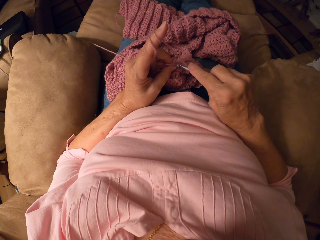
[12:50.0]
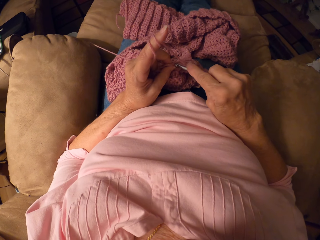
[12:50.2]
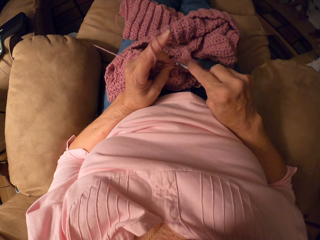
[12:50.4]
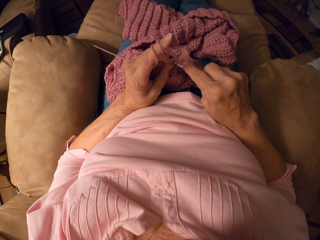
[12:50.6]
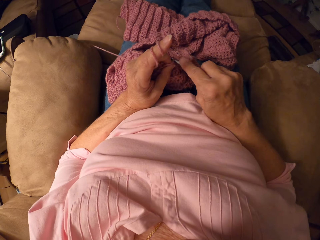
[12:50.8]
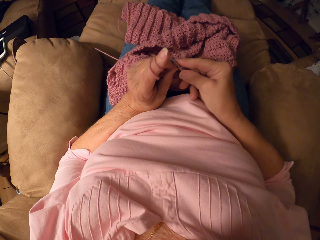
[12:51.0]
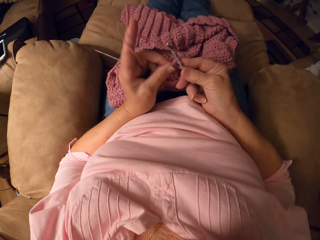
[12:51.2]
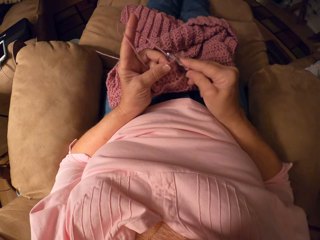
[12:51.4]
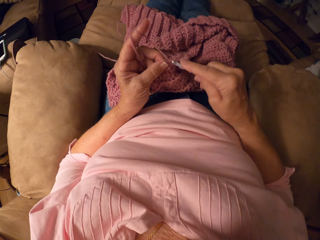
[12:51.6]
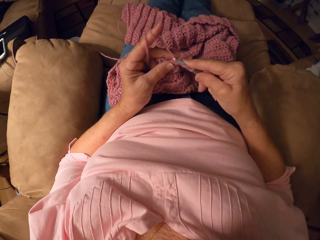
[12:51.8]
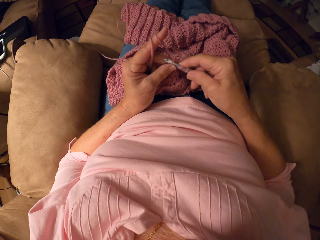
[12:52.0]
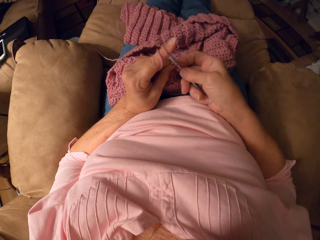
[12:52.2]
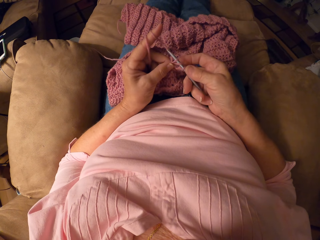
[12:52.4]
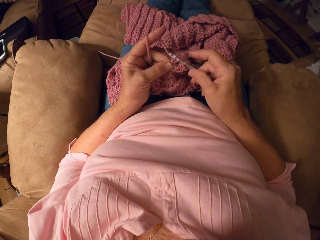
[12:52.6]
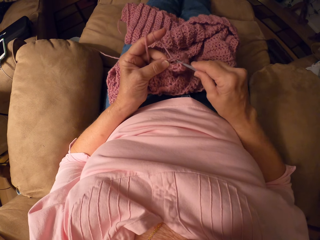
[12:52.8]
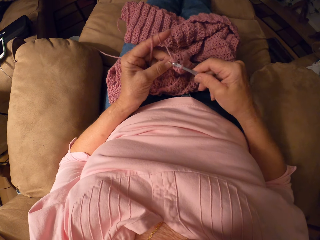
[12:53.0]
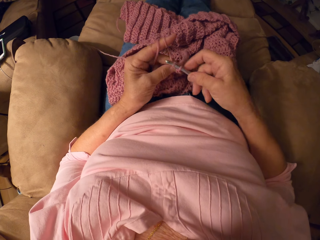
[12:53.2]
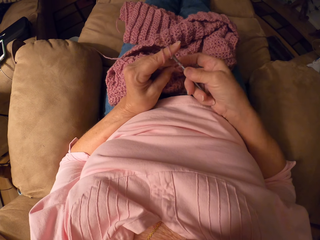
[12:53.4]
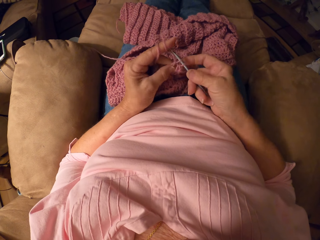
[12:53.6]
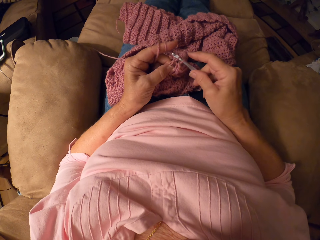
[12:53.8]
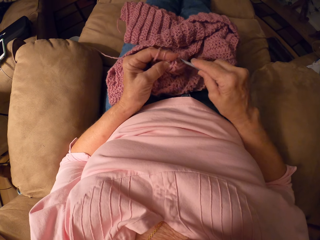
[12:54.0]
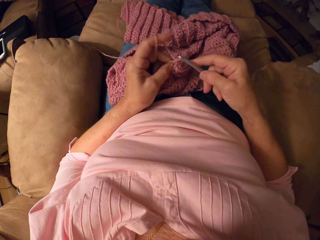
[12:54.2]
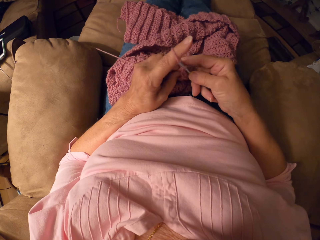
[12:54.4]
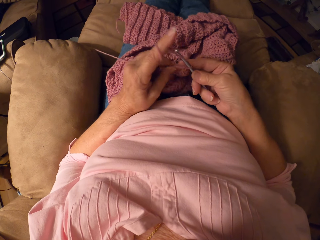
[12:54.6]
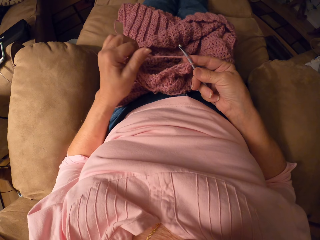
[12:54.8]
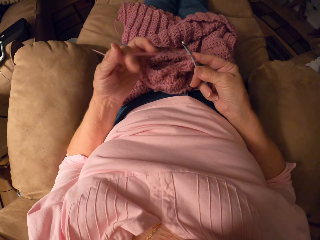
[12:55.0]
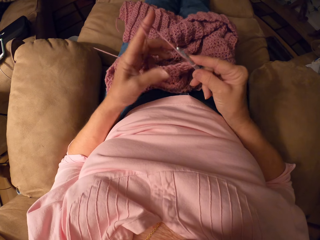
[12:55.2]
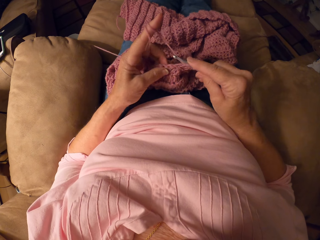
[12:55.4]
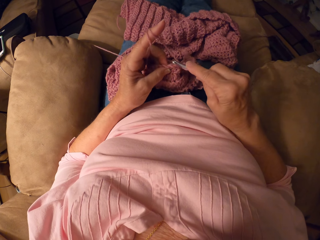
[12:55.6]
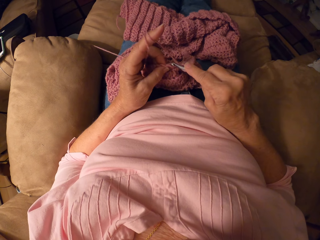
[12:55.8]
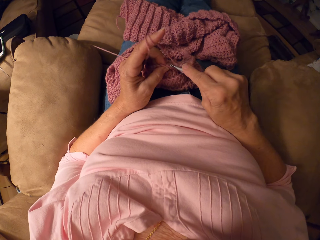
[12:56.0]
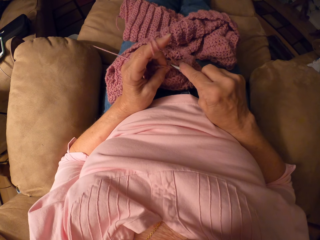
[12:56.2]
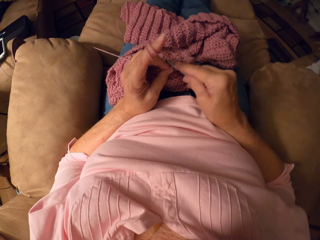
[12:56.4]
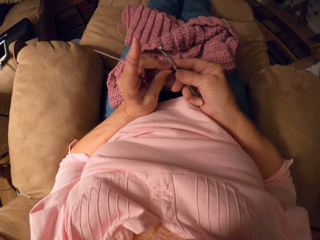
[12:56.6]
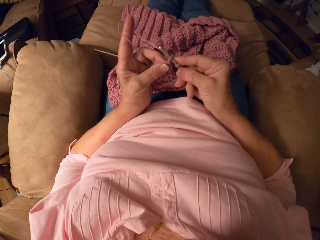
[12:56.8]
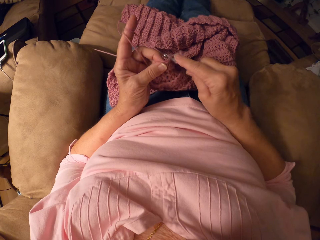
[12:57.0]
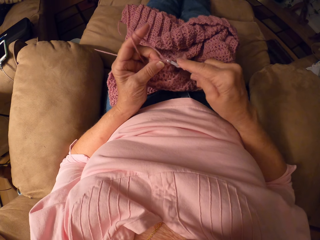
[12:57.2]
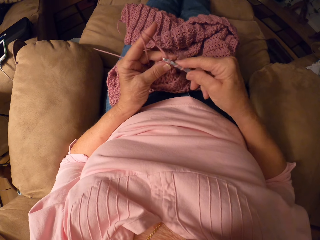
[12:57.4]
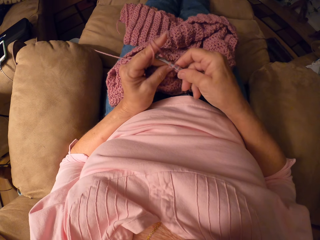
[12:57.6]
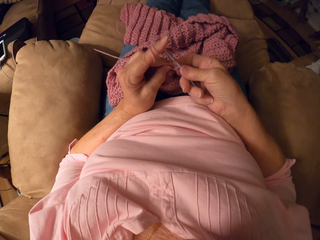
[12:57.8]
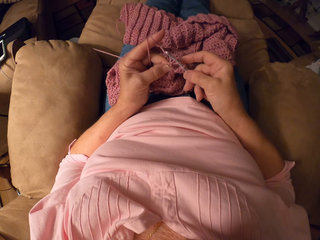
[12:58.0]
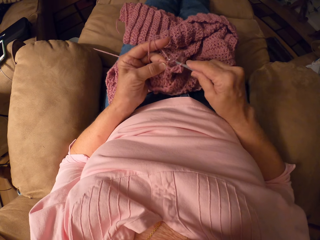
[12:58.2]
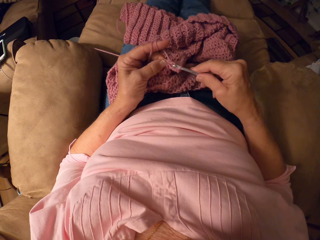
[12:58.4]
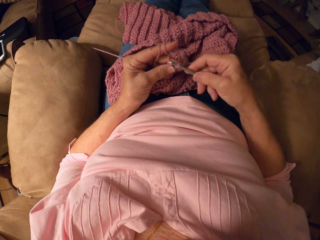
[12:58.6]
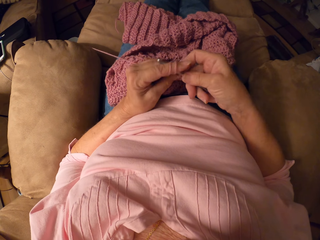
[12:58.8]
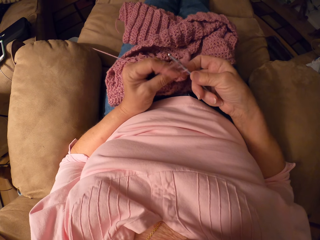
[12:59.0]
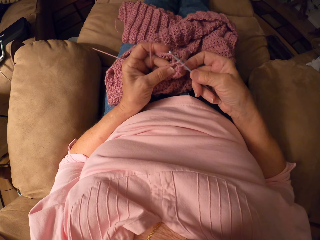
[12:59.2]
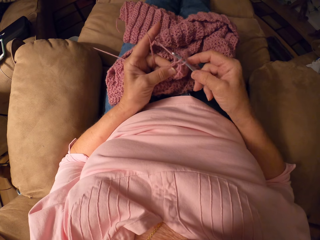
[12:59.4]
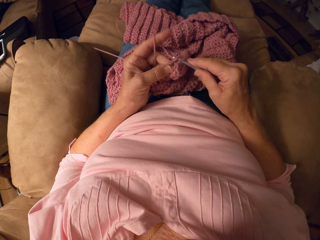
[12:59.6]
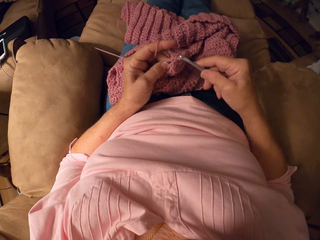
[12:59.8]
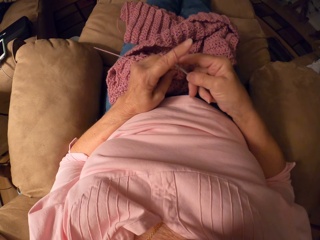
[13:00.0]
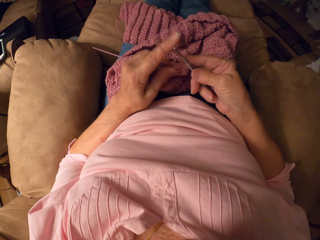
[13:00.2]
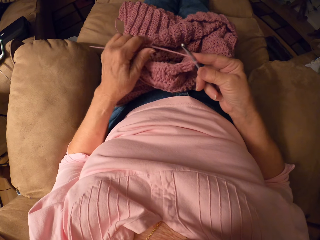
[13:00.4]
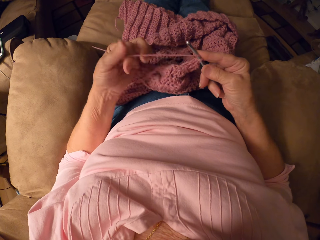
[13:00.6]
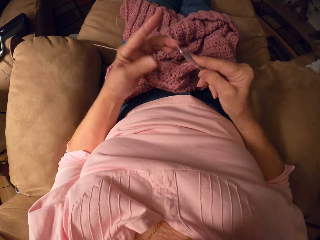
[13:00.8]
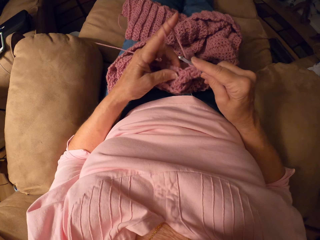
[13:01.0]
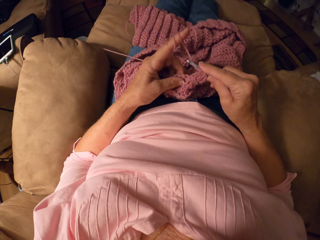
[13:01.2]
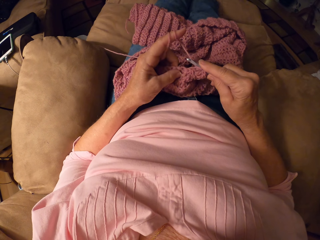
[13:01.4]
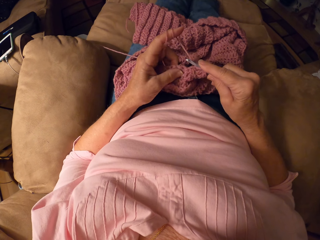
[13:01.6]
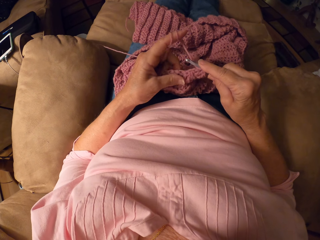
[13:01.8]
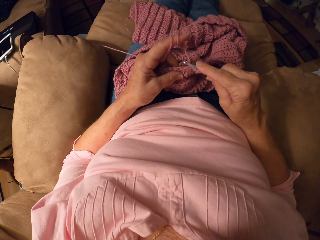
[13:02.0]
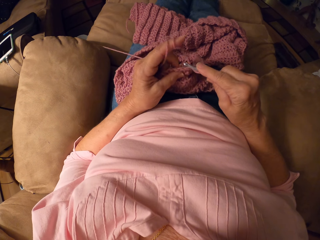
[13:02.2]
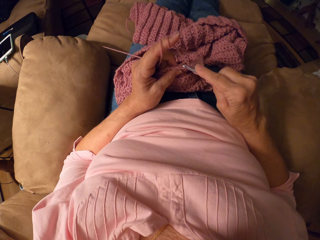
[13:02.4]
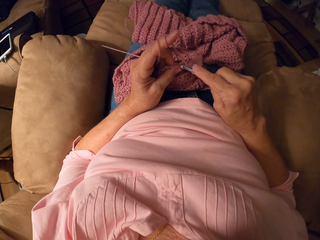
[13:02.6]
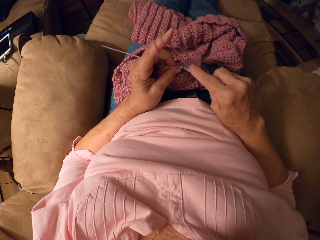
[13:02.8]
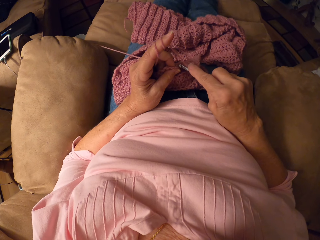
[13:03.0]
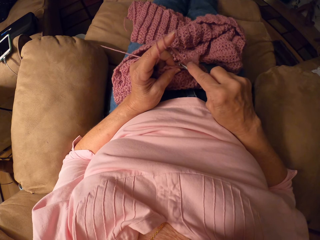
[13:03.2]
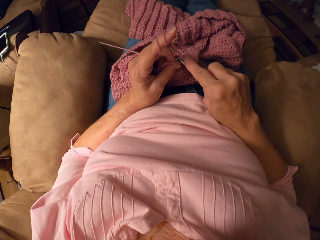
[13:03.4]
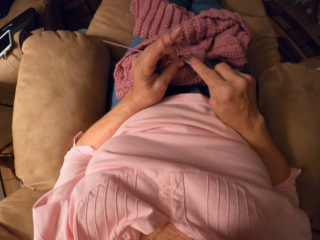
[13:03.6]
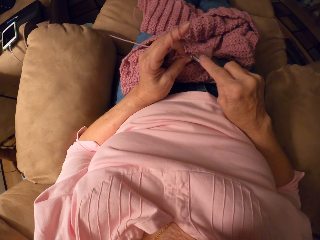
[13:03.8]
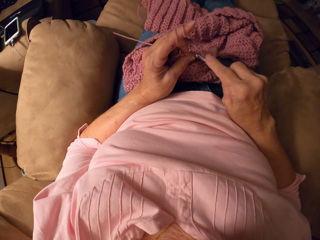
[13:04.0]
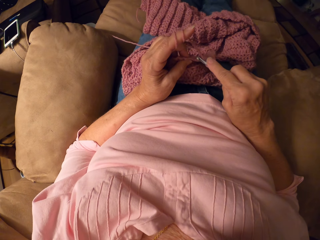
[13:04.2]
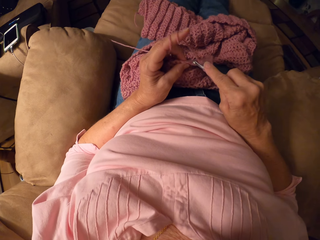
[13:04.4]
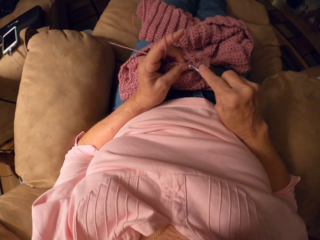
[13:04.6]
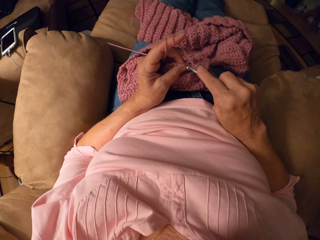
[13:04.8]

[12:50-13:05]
The camera wearer crochets with the crochet hook. She rolls yarn around her finger. She crochets with the crochet hook. She rolls the yarn around her finger.

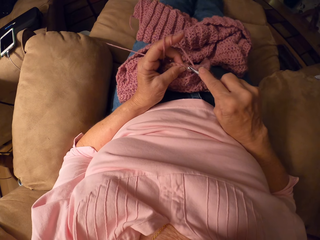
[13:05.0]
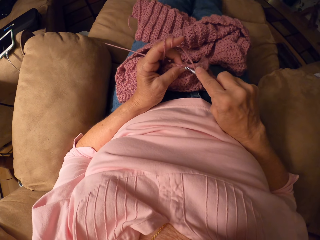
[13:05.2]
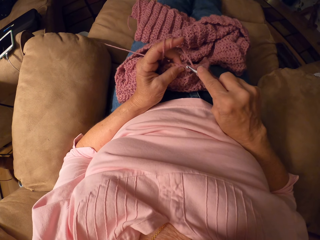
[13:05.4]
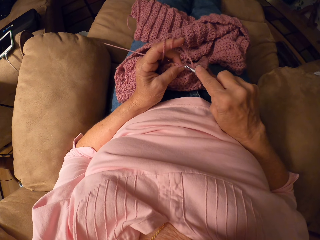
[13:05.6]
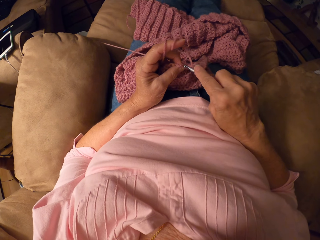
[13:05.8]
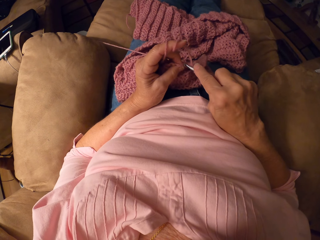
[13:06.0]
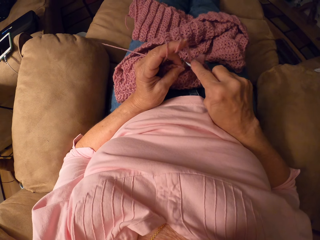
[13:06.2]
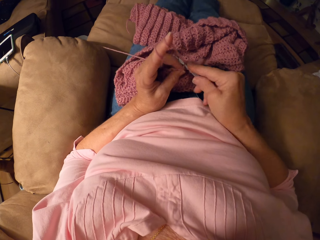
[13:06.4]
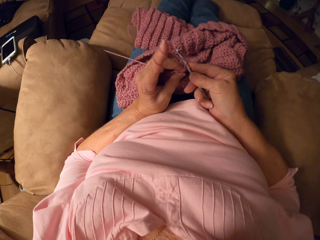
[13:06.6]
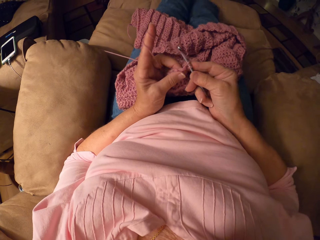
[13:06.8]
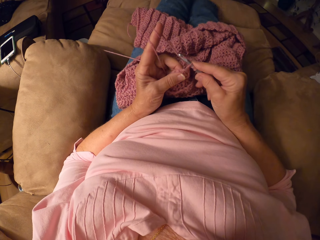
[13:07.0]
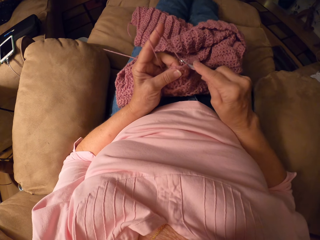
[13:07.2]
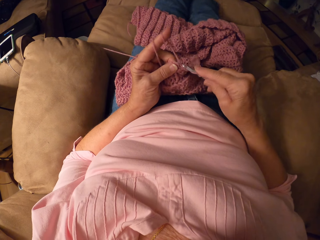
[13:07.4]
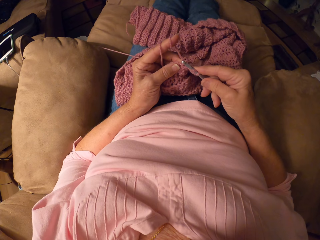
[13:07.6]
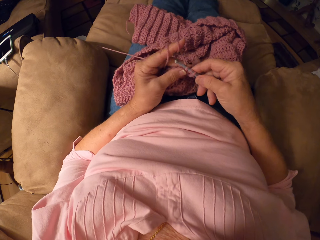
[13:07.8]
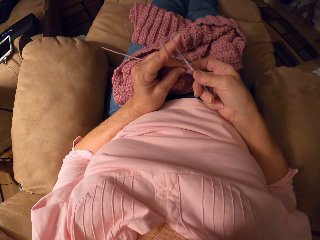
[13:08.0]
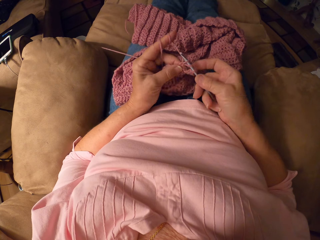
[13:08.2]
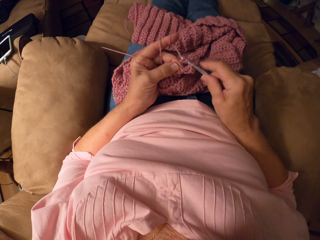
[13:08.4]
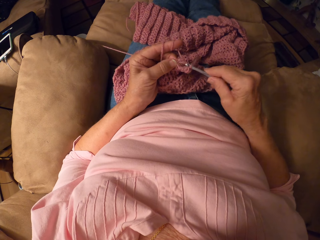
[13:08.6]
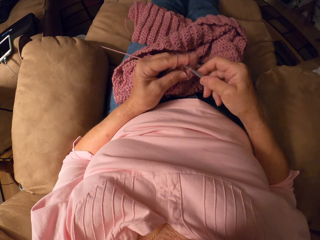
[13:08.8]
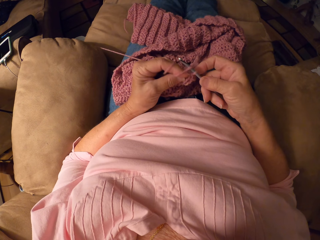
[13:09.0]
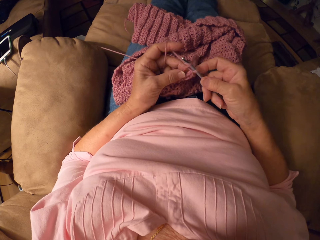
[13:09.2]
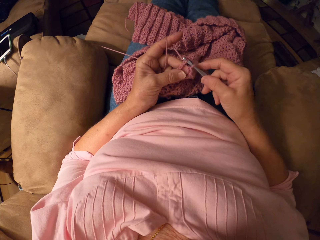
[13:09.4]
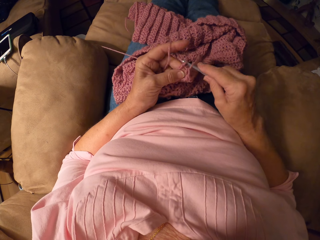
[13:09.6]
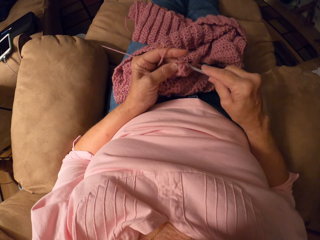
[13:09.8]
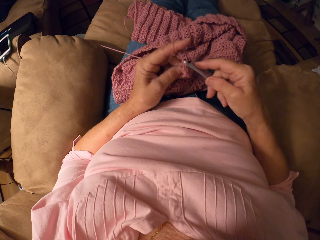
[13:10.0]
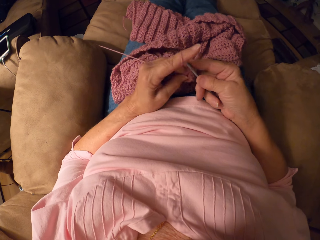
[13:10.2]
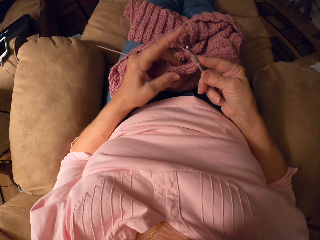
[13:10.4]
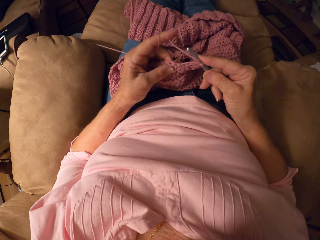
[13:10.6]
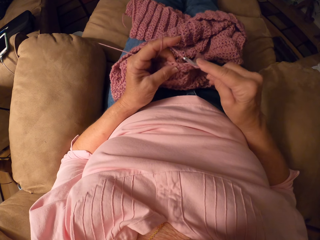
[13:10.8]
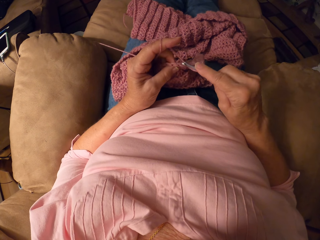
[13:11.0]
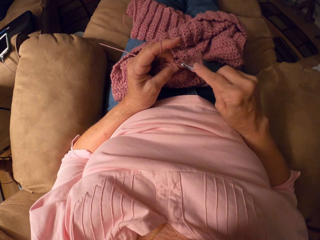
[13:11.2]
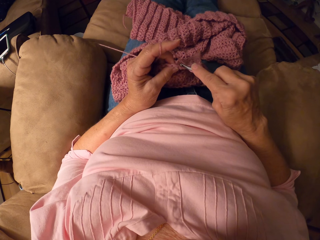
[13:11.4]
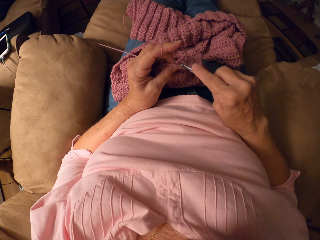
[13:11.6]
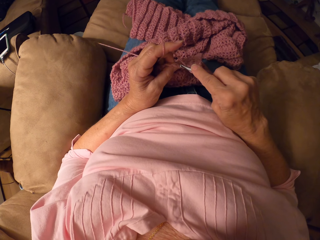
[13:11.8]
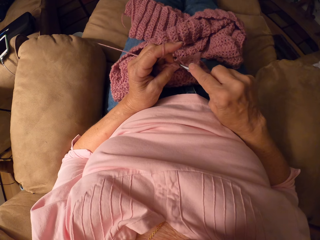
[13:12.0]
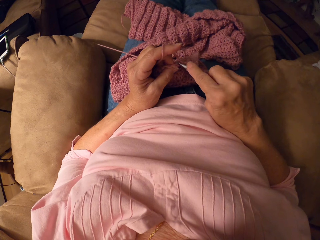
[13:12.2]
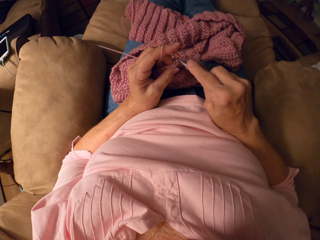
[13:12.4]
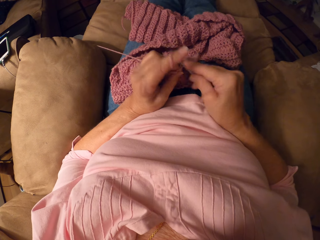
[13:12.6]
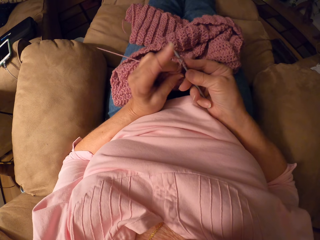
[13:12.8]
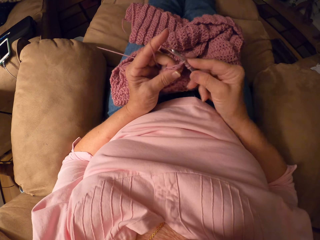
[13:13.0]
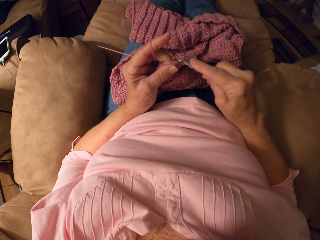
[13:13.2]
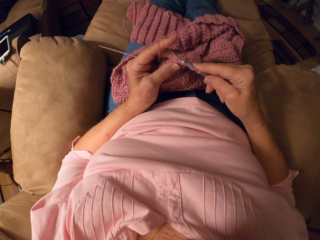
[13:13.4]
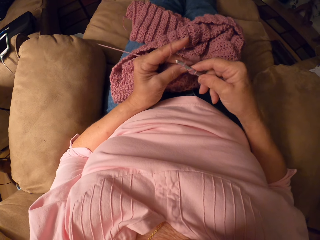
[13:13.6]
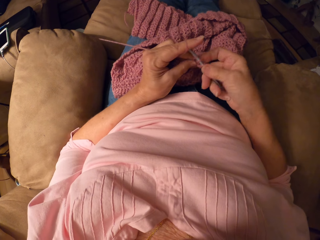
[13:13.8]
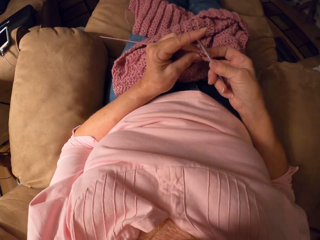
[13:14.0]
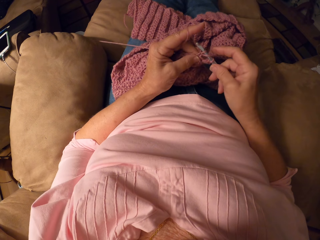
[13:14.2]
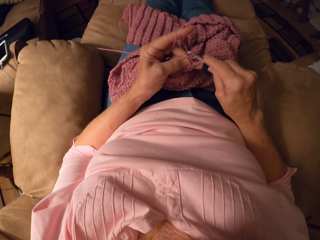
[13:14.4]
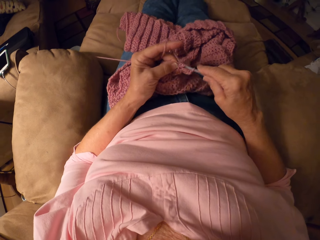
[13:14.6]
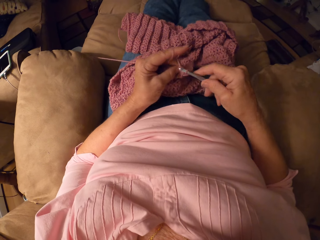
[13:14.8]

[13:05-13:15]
The camera wearer crochets with the crochet hook.
